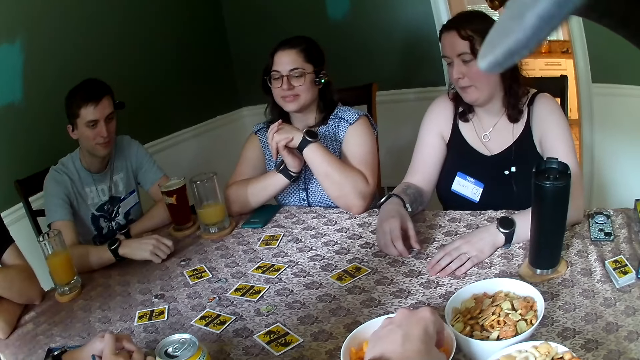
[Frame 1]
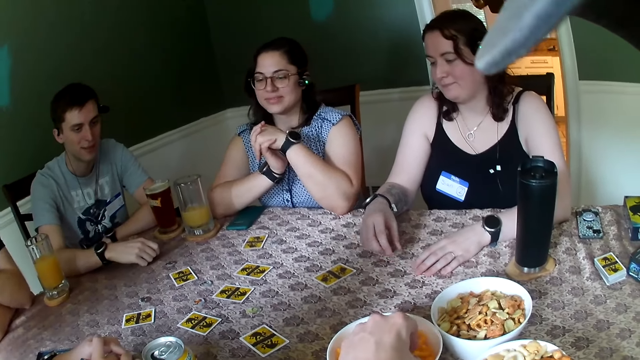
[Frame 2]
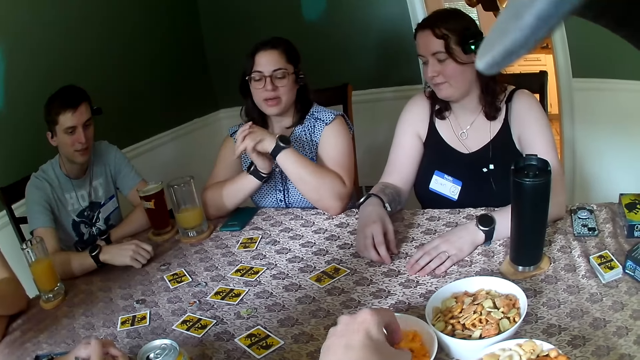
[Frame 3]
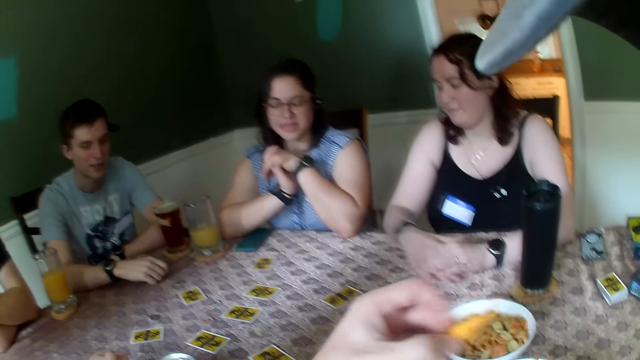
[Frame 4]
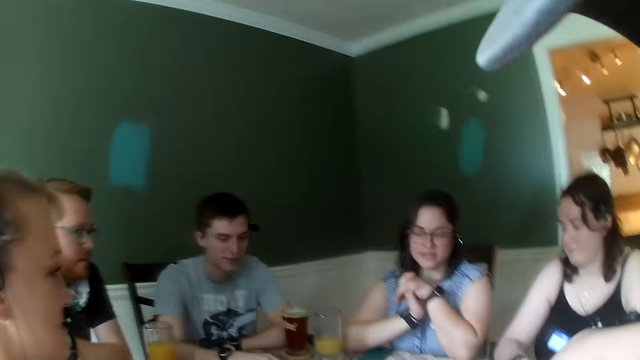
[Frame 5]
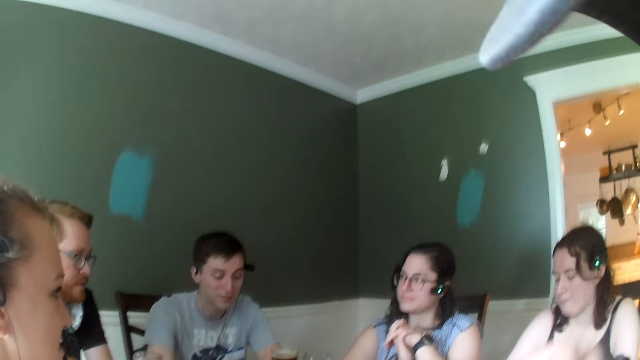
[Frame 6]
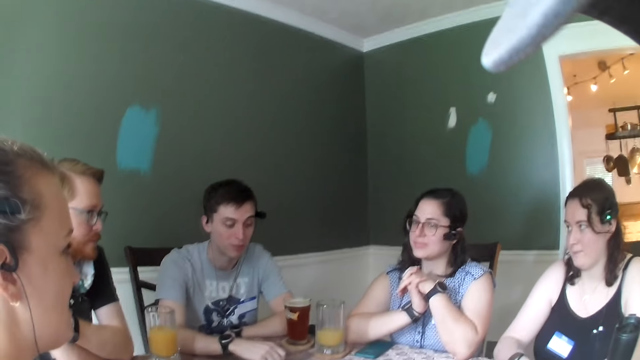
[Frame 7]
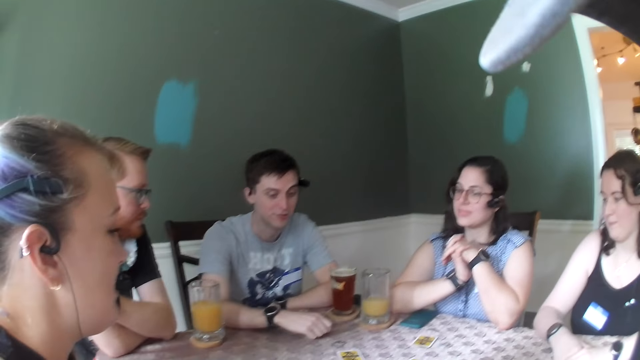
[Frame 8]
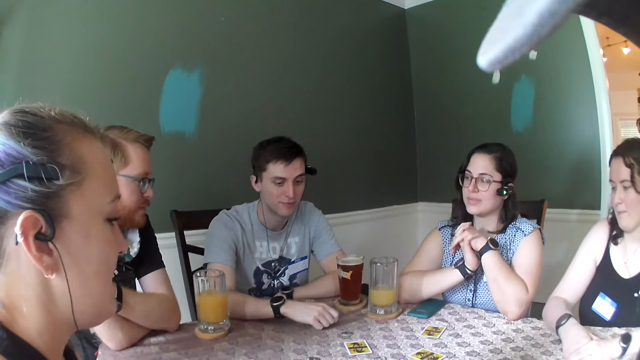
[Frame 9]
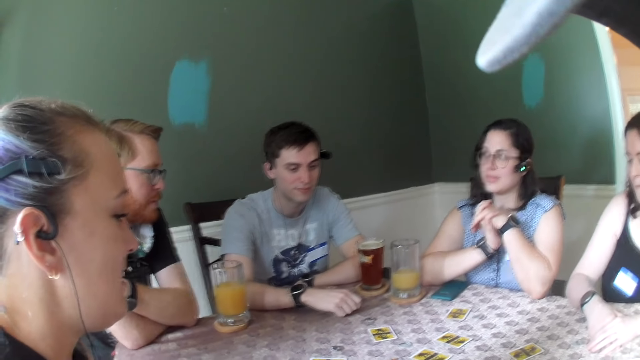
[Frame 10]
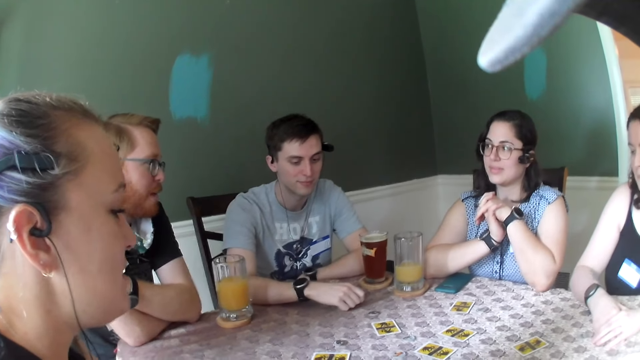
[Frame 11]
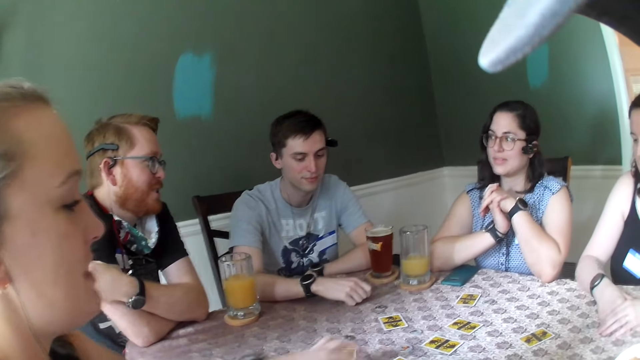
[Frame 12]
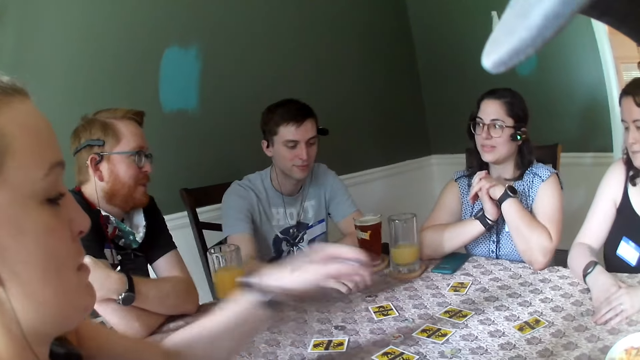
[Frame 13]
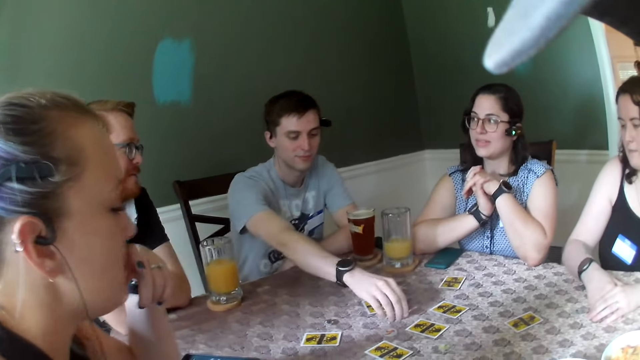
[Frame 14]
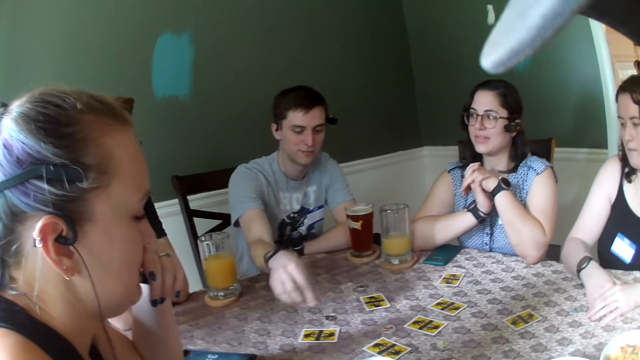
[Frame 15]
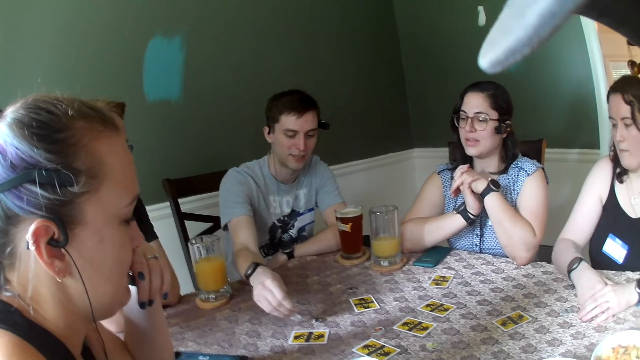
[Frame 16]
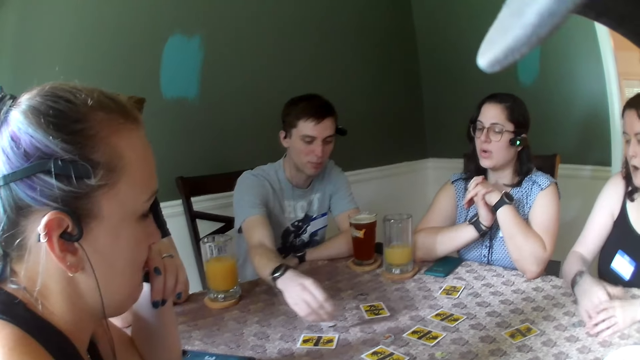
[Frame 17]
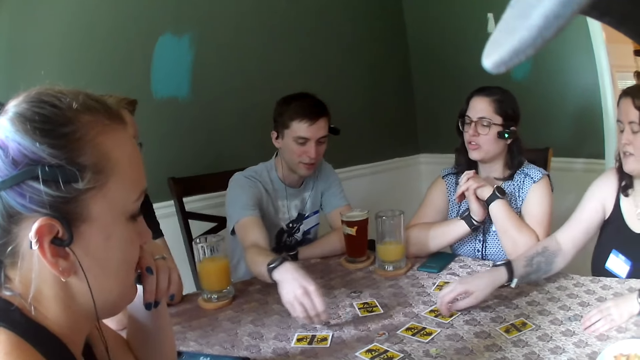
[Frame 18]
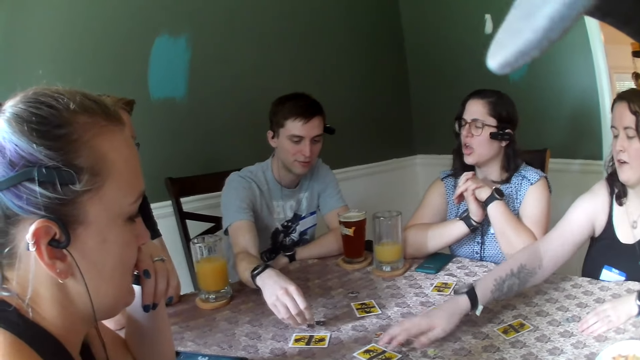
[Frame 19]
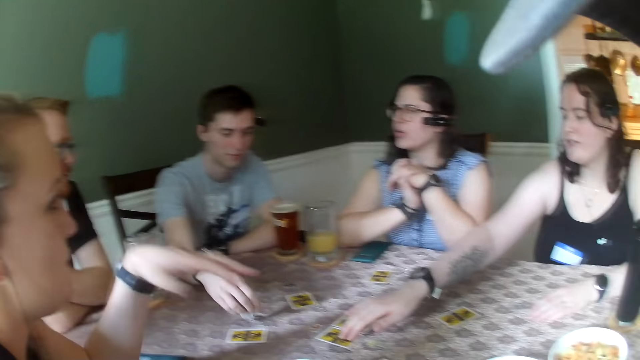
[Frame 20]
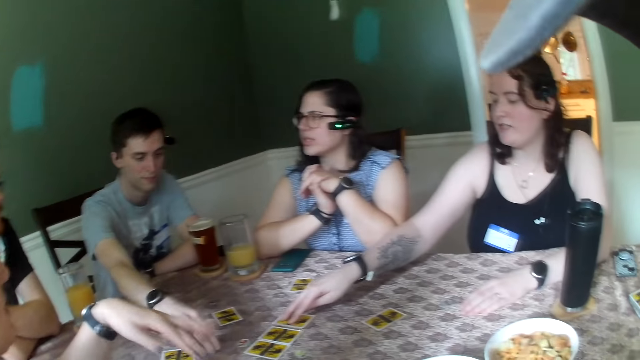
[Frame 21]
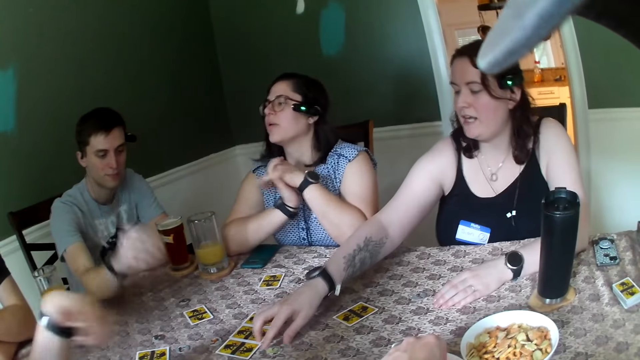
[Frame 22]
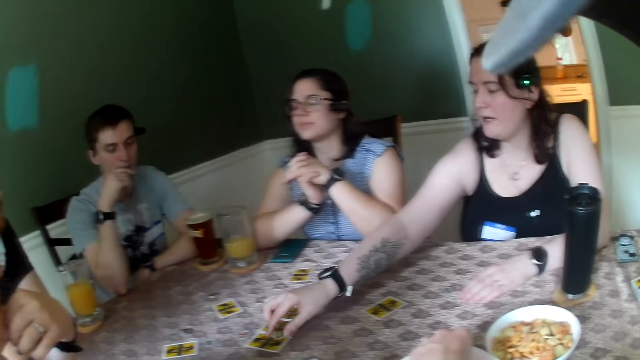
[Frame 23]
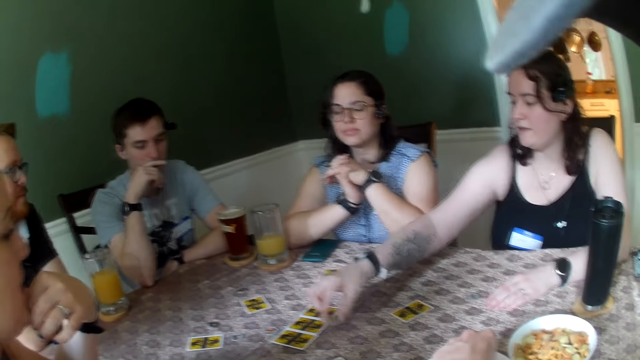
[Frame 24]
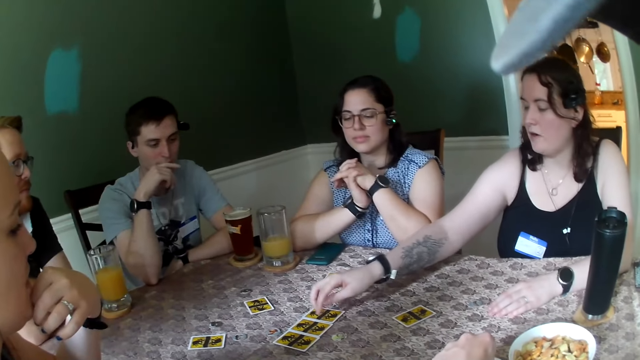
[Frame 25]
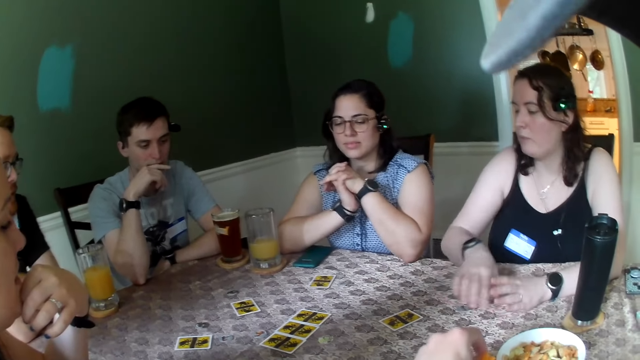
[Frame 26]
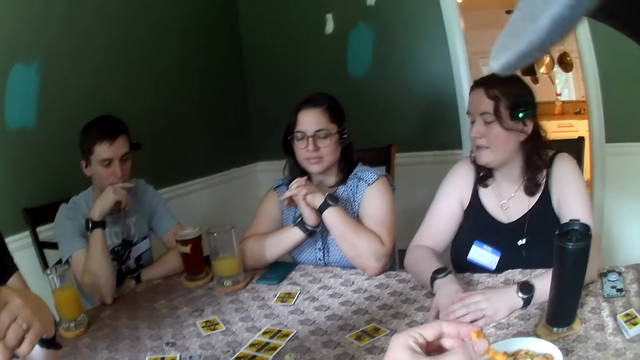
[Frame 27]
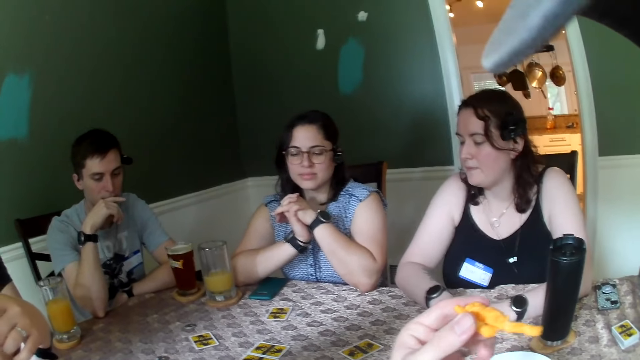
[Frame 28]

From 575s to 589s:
The camera wearer eats the snack. A man interacts with a woman. Another man interacts with the woman. The first man moves a coin on the table with his right hand, and picks up the token. The woman moves a card on the table with her right hand. She moves a card again. The first man places the token on the table. Another woman interacts with the first woman. The first woman moves the coin on the table with her right hand. The camera wearer eats a cheese puff from the bowl of cheese puffs with his left hand.

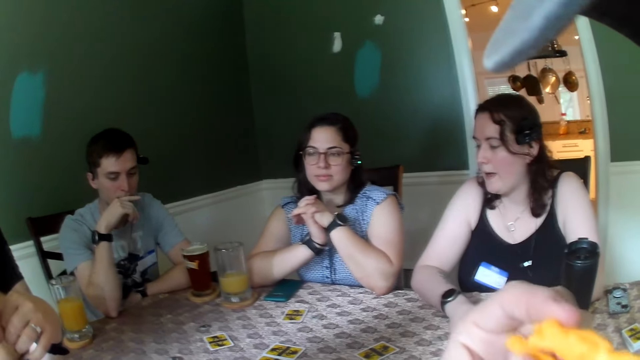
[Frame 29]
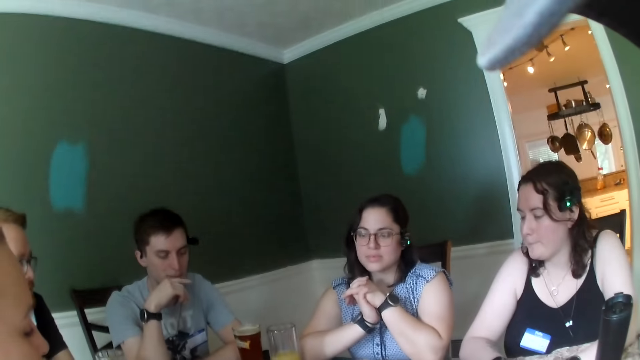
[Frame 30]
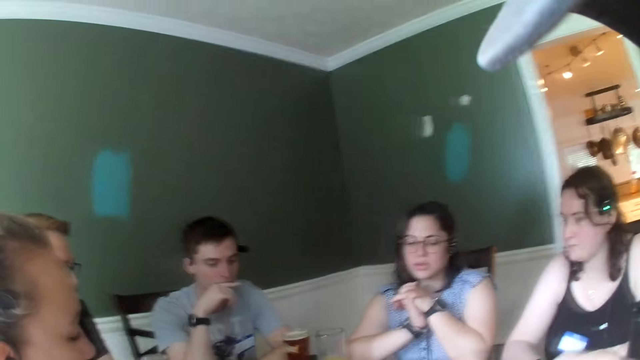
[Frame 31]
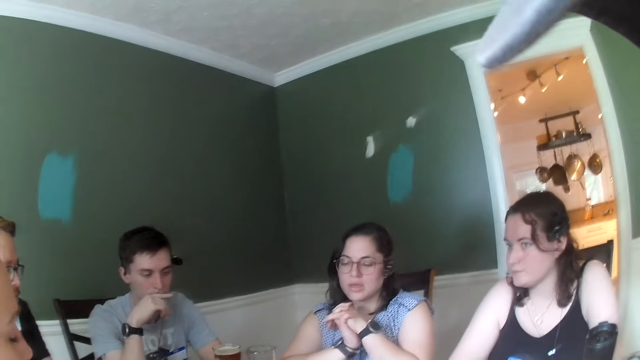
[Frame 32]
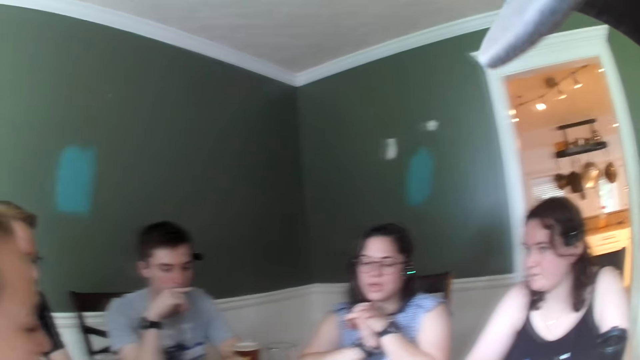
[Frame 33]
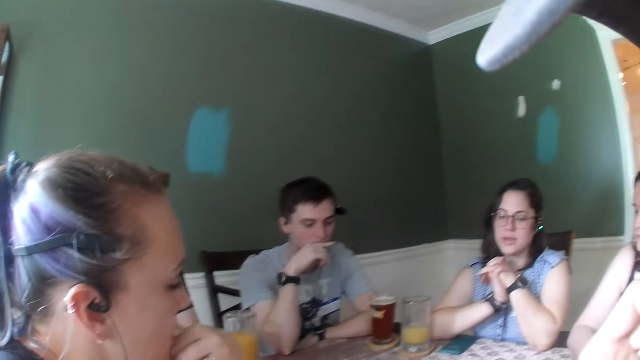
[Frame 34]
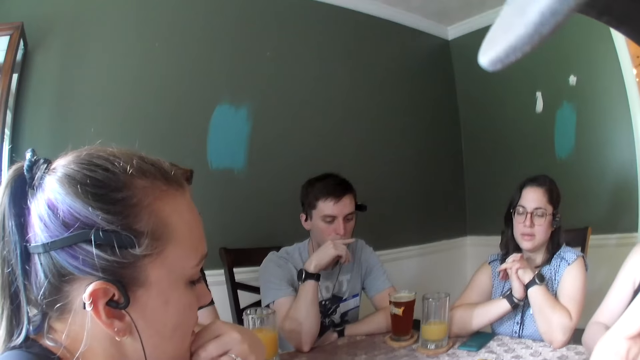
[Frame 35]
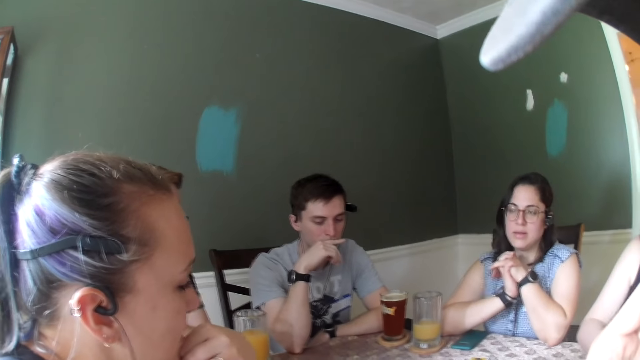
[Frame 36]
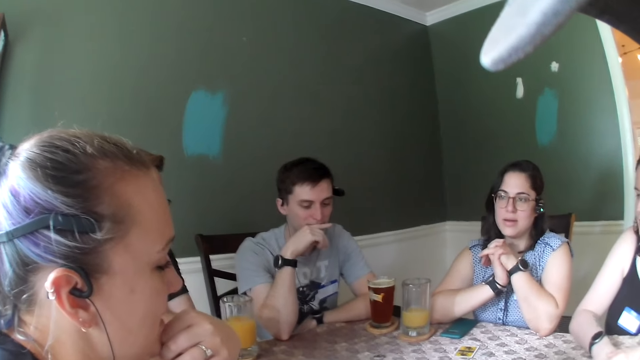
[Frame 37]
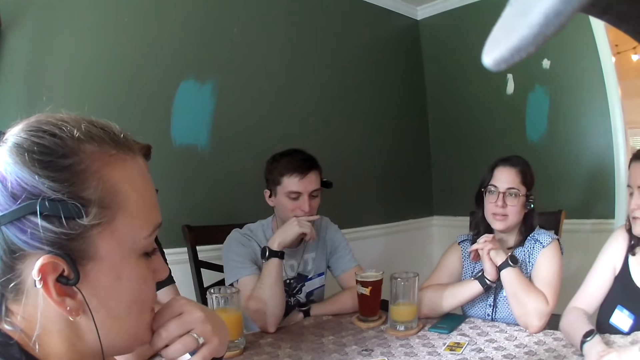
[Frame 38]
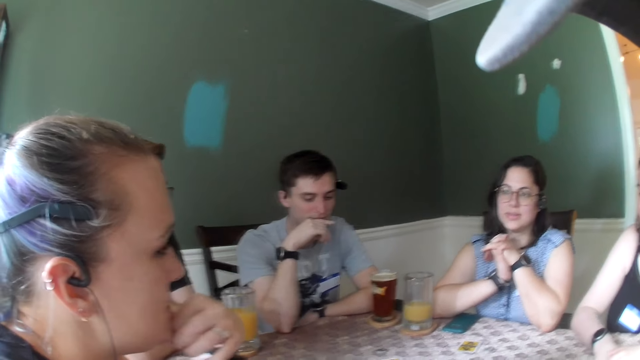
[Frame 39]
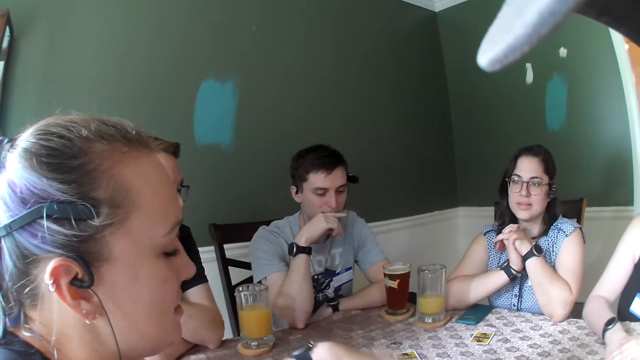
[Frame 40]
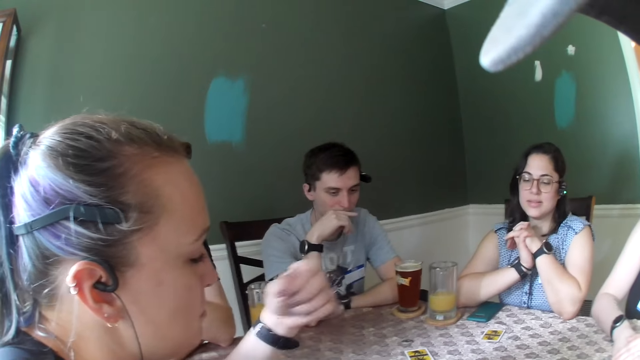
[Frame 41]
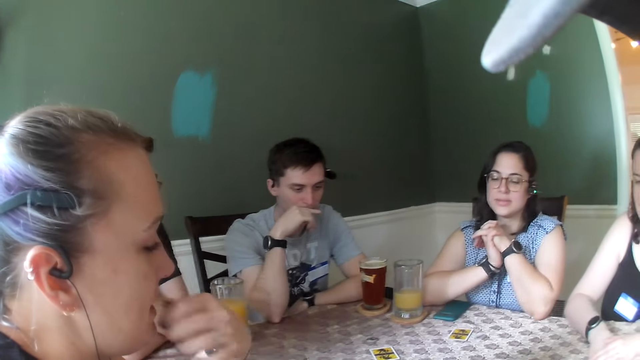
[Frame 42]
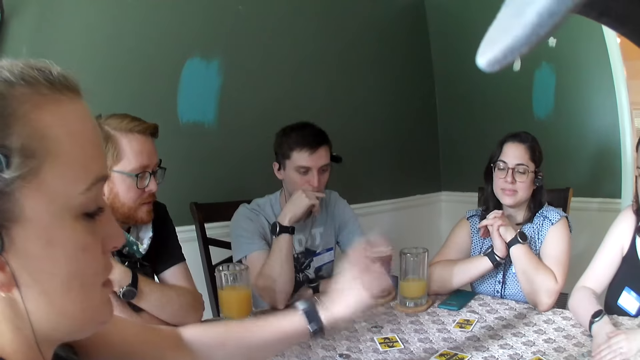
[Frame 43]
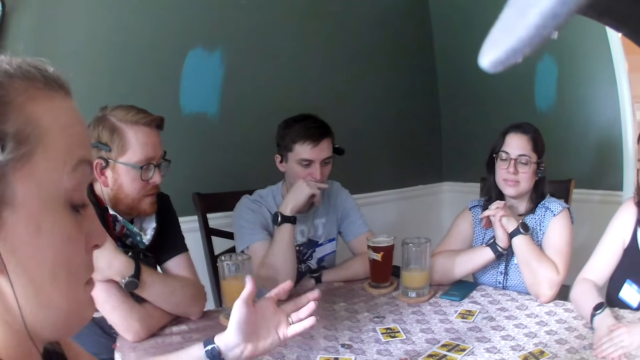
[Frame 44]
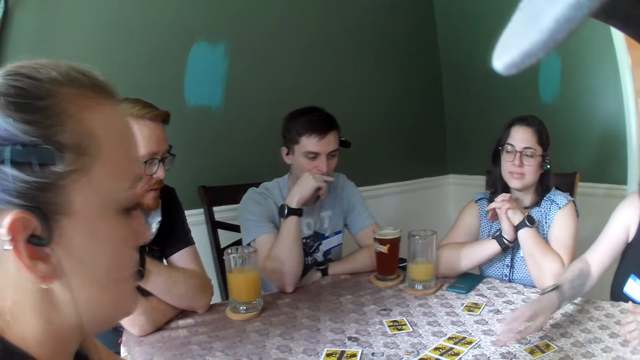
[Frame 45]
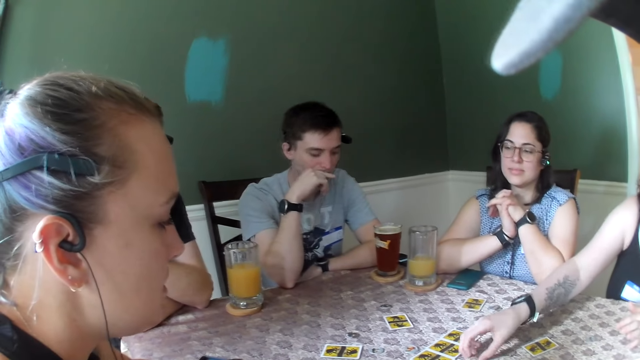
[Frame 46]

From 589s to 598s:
A woman interacts with another woman. The other woman moves a coin on the table with her right hand.
